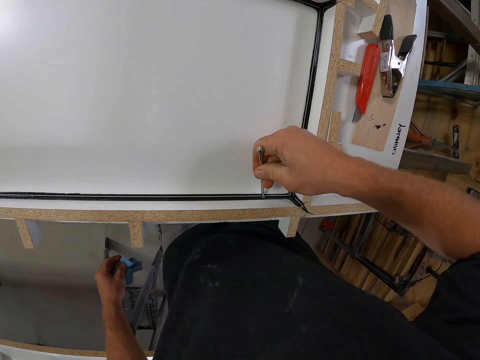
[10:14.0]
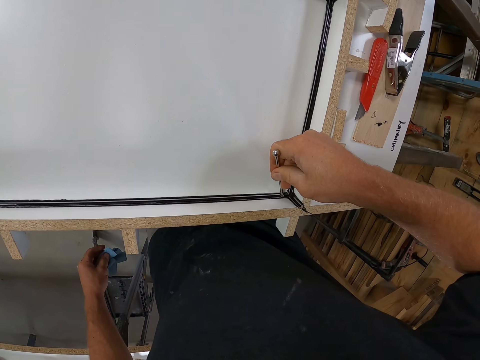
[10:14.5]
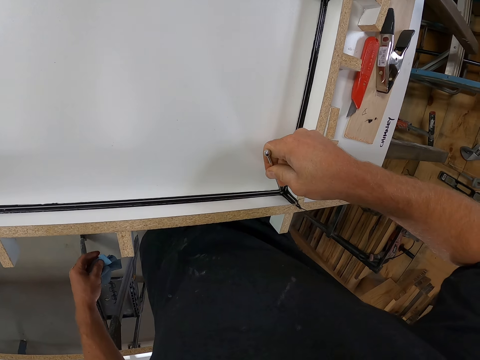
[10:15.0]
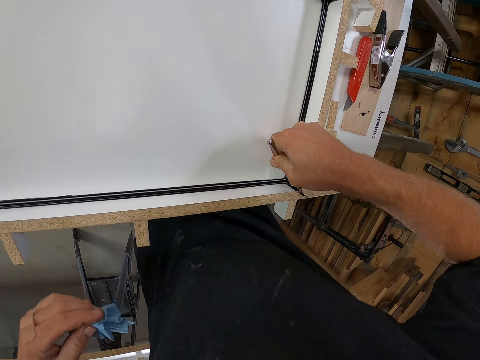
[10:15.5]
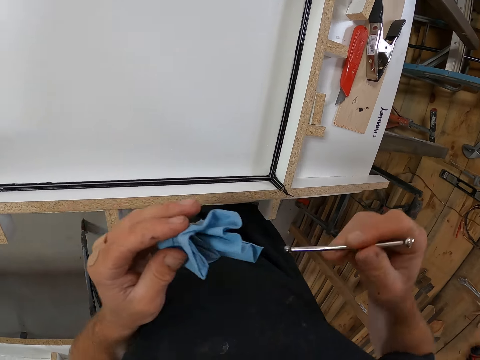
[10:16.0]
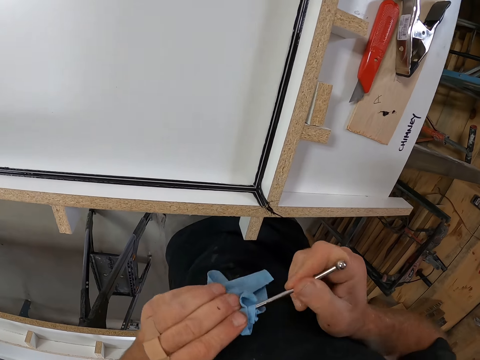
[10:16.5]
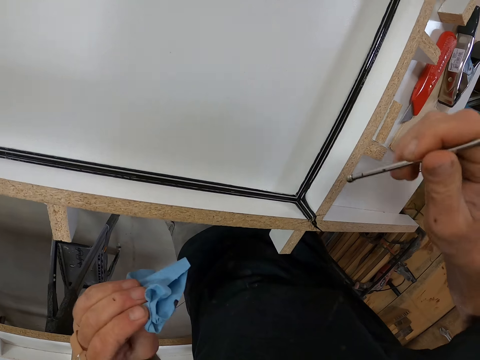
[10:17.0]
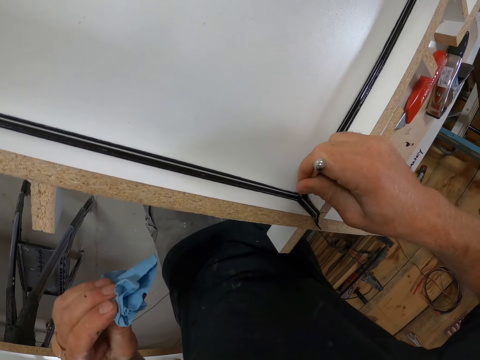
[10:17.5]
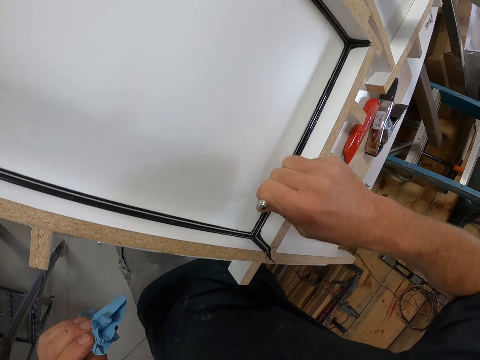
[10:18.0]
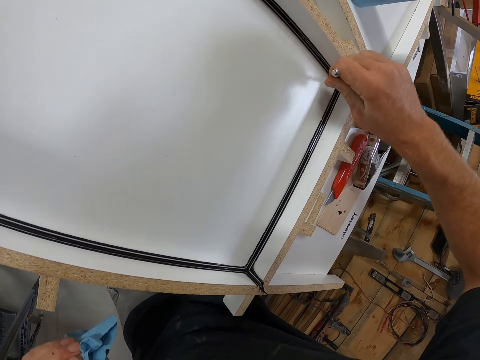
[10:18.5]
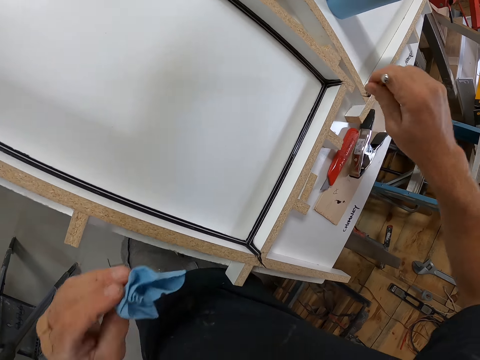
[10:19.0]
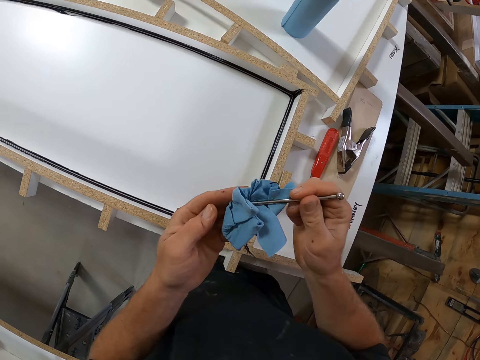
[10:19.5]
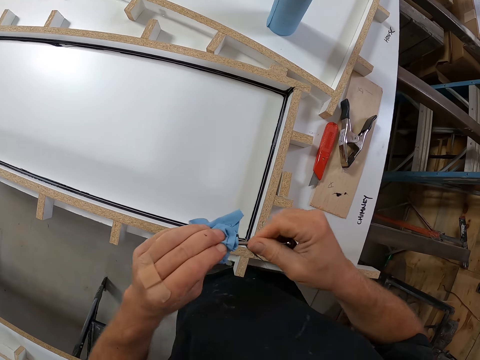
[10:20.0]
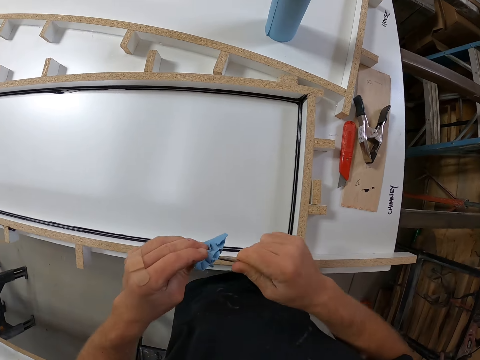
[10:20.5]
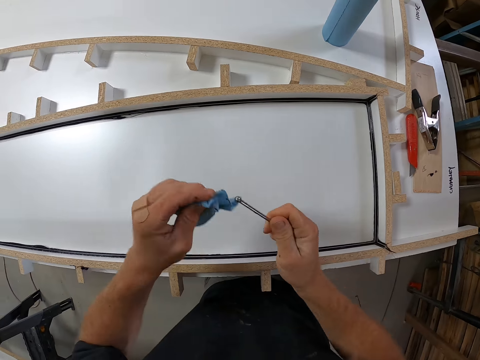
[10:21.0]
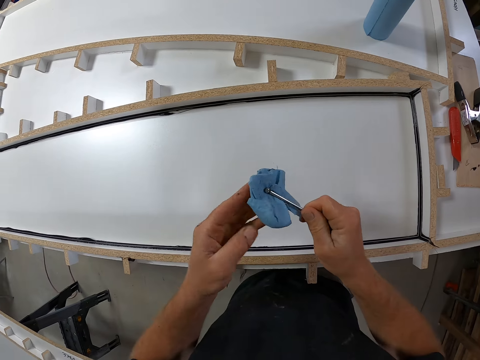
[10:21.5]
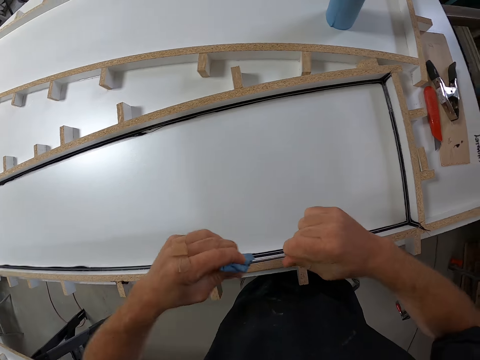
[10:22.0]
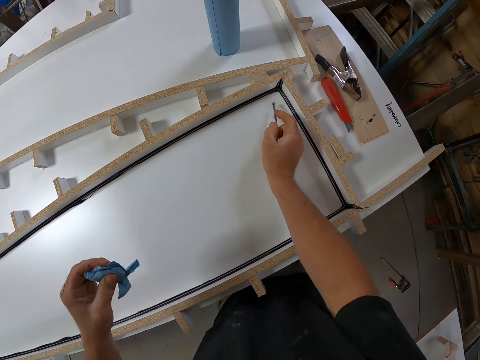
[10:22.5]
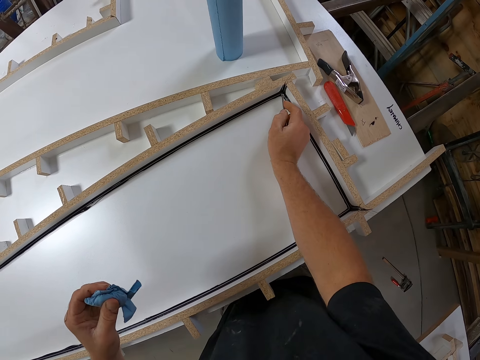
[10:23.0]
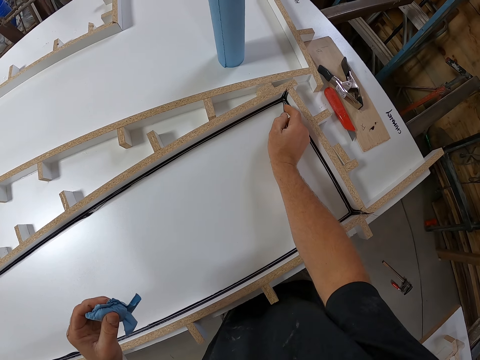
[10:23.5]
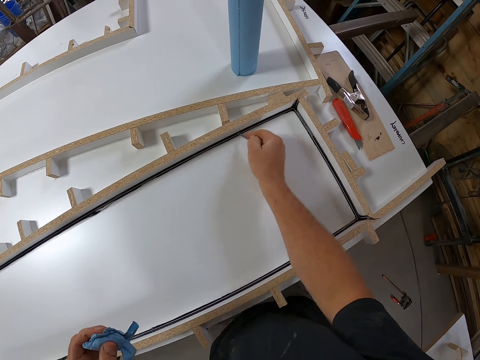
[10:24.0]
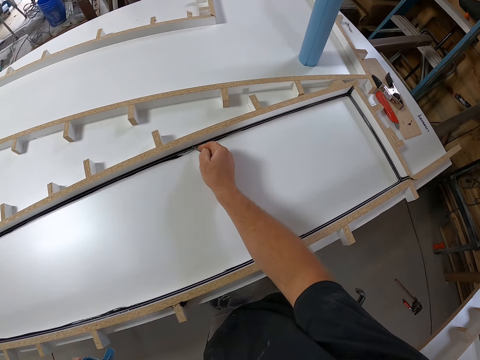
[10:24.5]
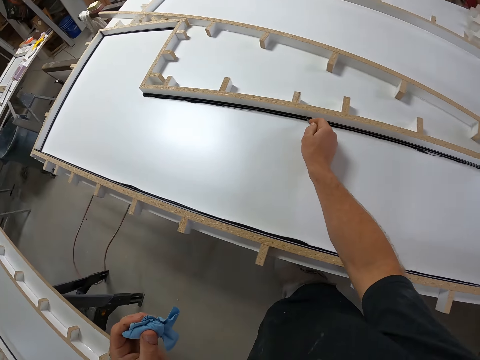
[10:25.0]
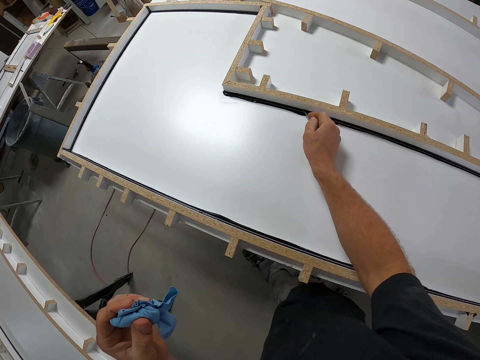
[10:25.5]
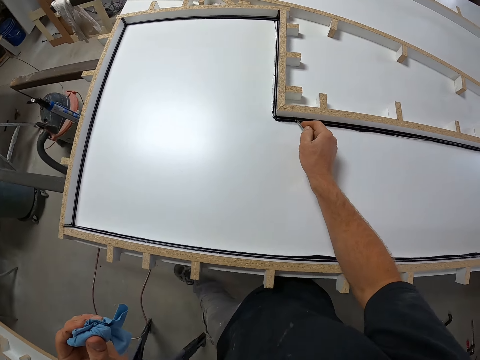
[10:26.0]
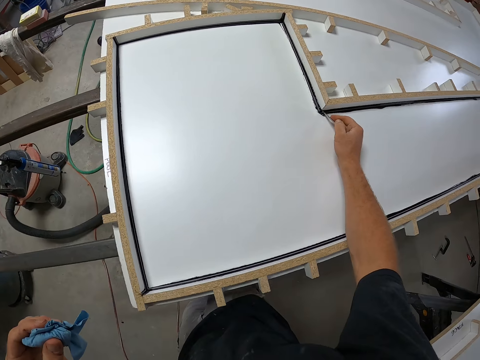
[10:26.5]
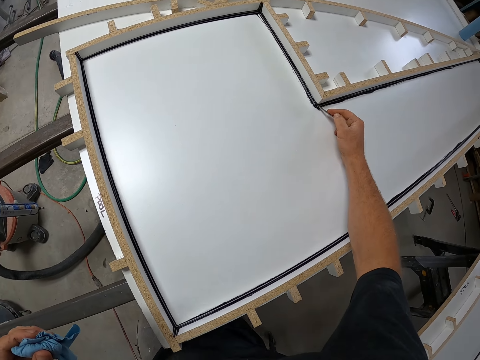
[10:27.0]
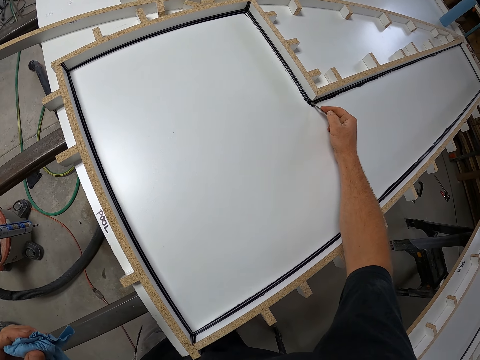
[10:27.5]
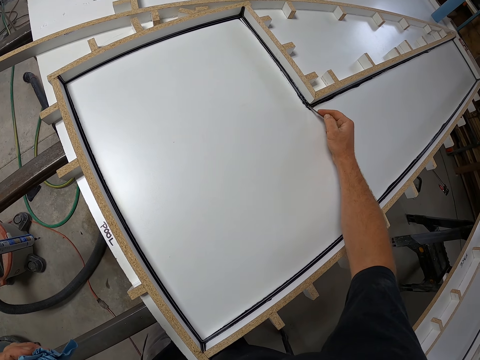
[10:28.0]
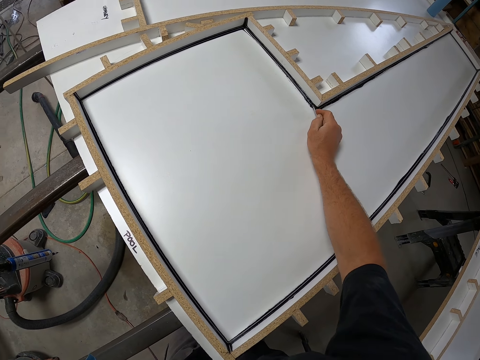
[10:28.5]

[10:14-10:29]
The camera wearer cleans the small iron on the paper towel. They pack excess sealant on the edge of the table with the small iron. They clean the small iron on the paper towel. They pack excess sealant on the edge of the table with the small iron.

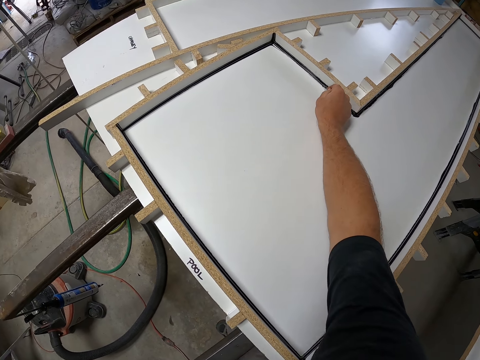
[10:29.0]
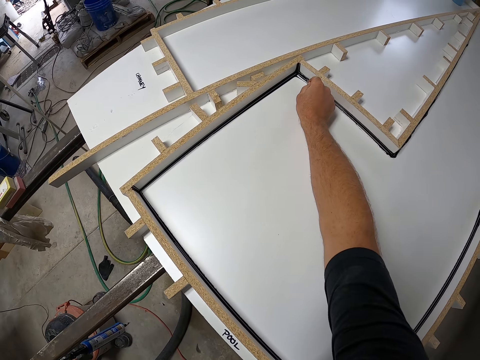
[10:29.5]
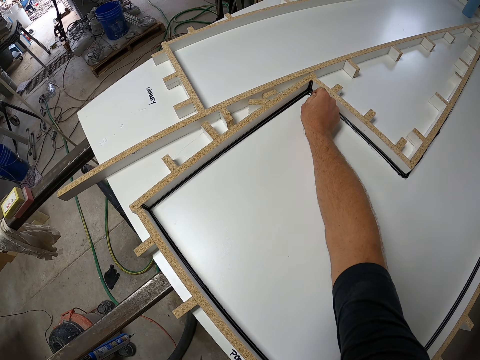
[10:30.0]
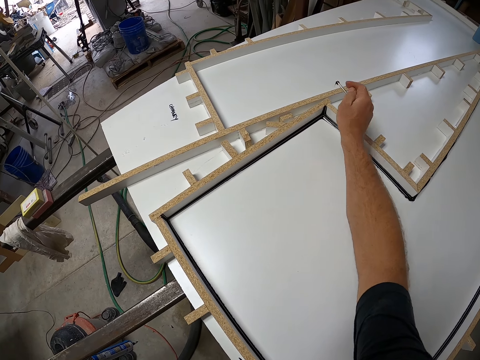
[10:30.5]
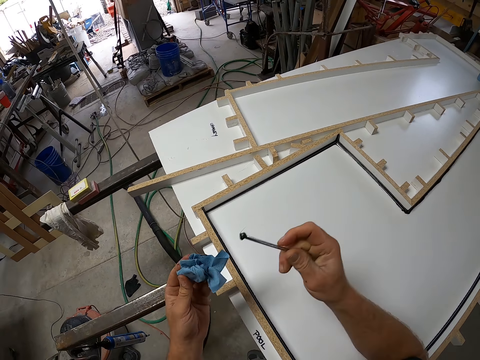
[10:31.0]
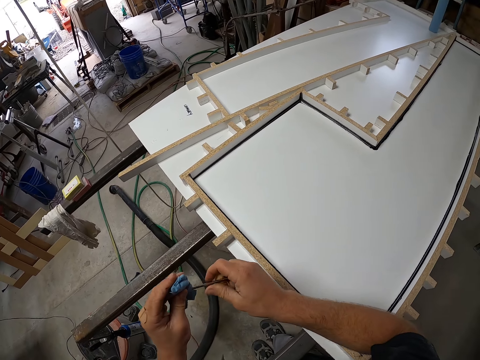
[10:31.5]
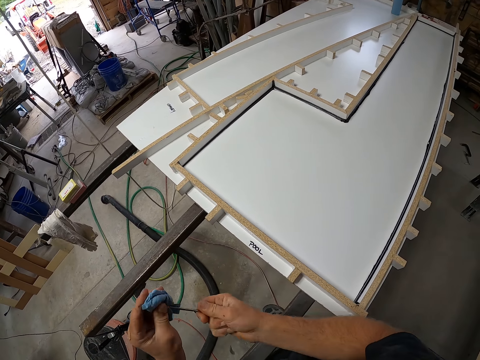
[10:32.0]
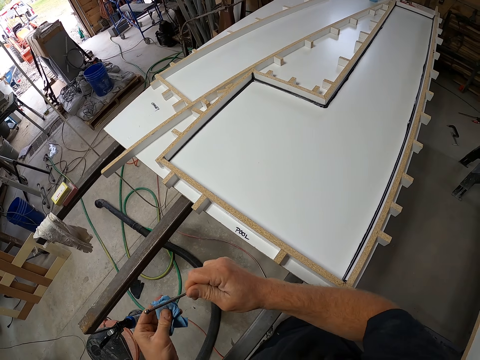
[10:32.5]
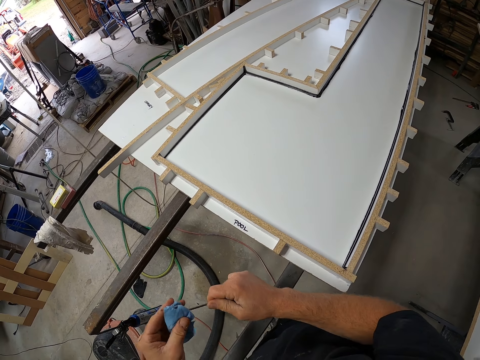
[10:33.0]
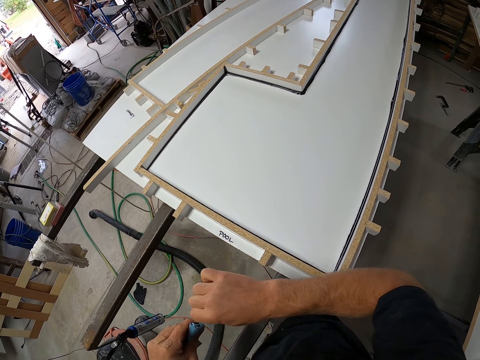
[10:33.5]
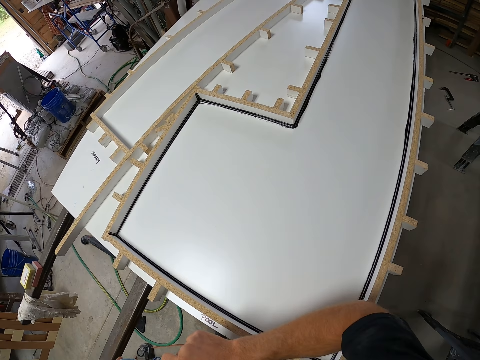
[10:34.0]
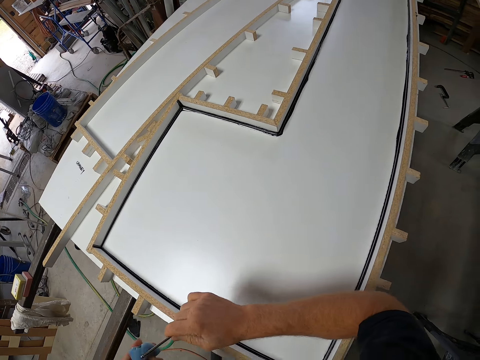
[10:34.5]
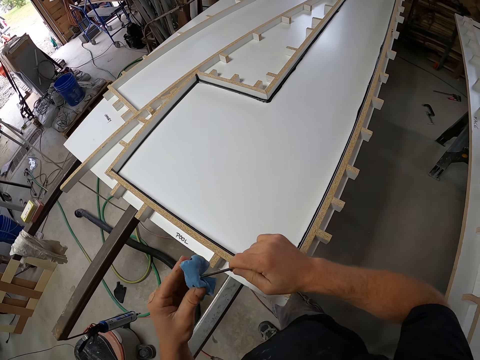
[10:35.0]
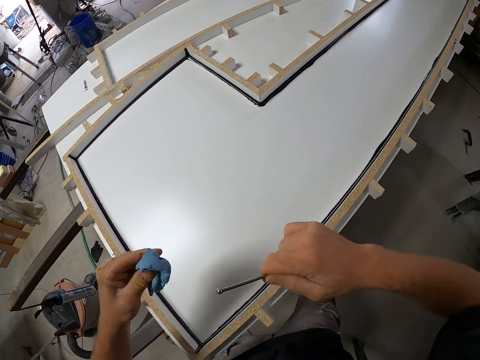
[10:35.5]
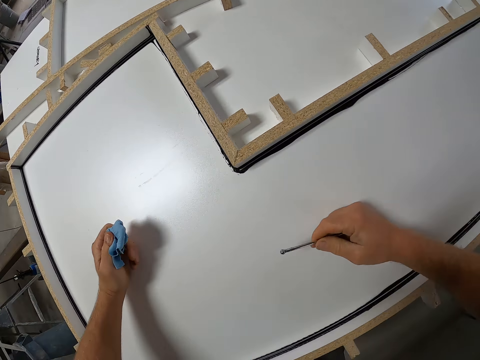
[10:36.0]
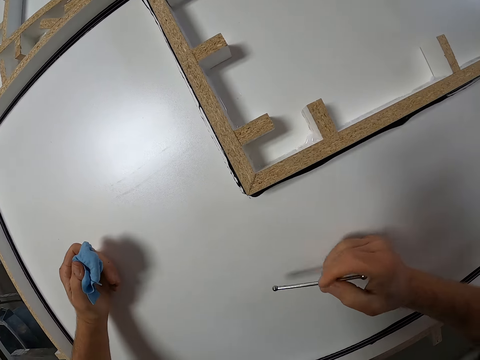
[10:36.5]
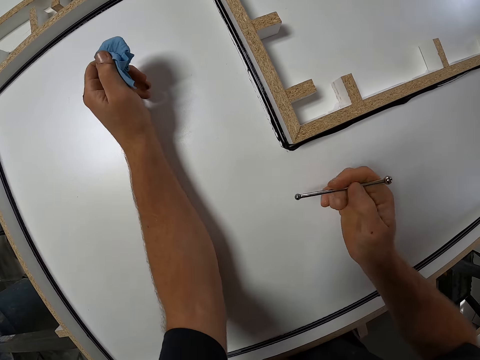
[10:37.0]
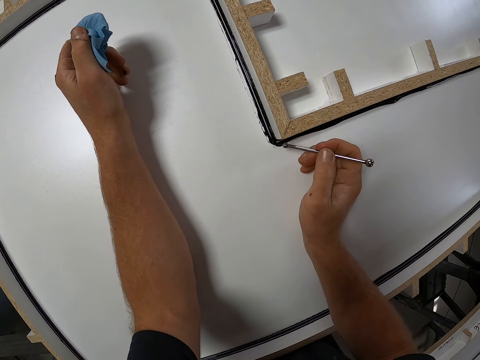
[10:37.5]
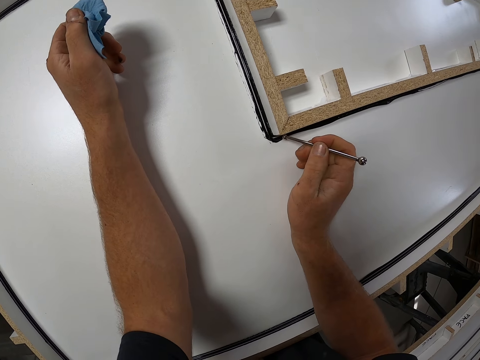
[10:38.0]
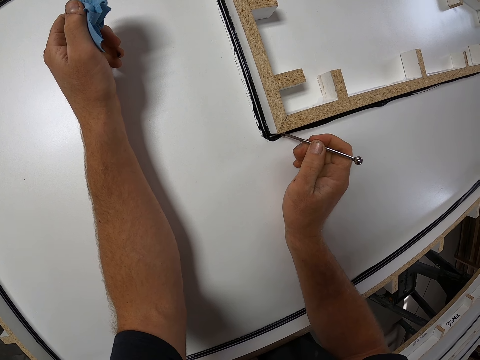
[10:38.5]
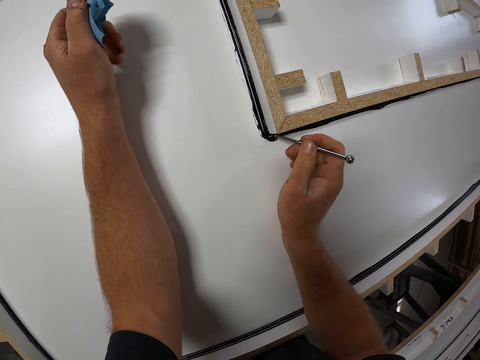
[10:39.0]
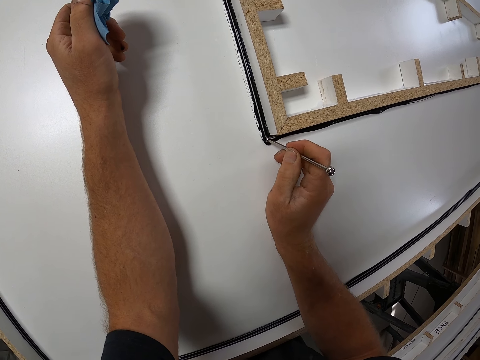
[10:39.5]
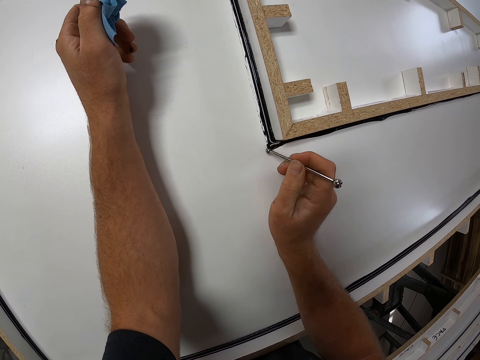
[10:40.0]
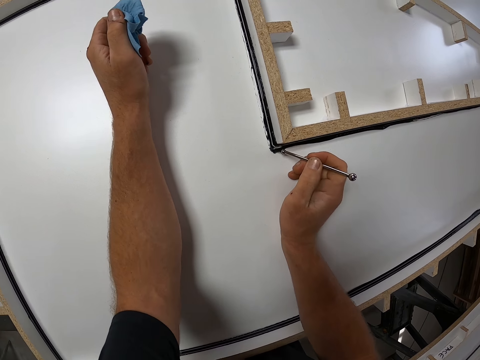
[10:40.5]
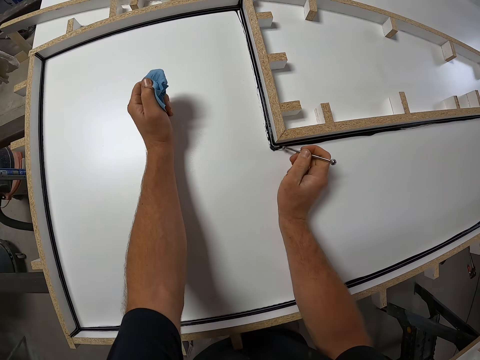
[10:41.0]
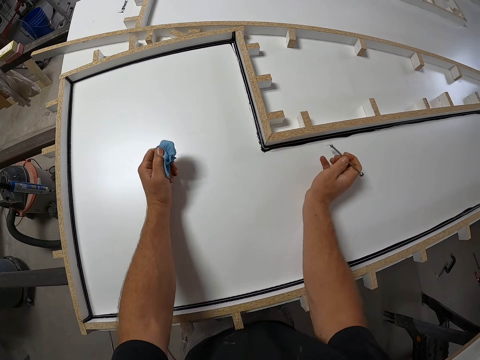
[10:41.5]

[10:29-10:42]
The camera wearer cleans the small iron on the paper towel. They pack excess sealant on the edge of the table with the small iron.
